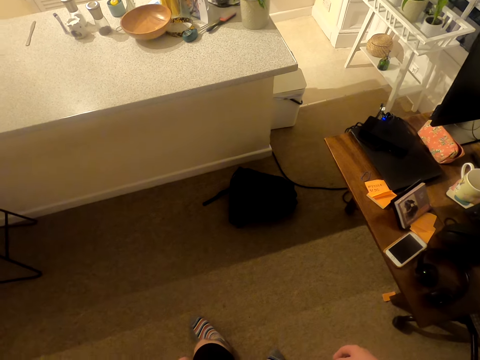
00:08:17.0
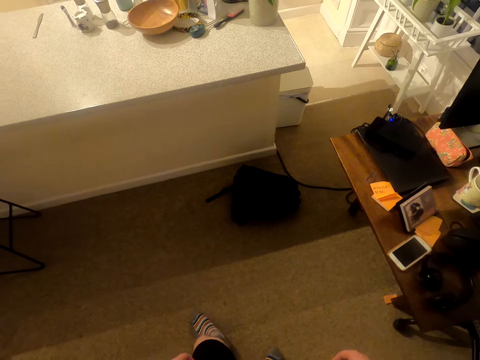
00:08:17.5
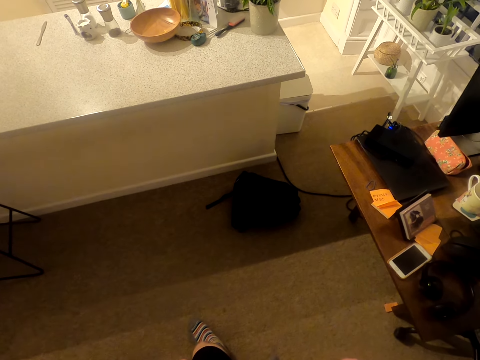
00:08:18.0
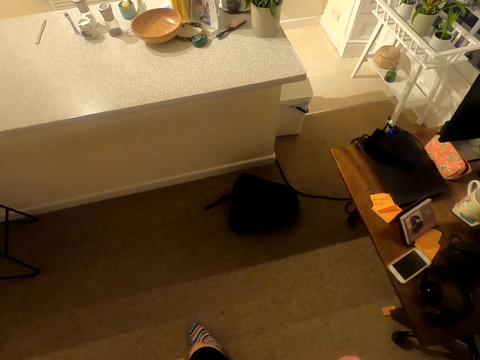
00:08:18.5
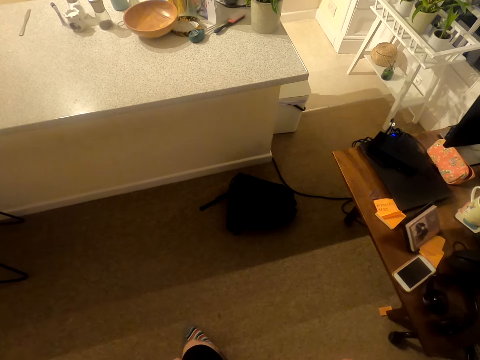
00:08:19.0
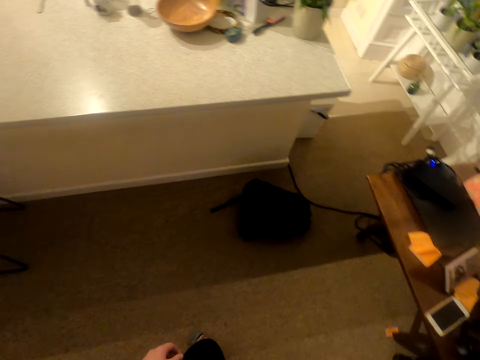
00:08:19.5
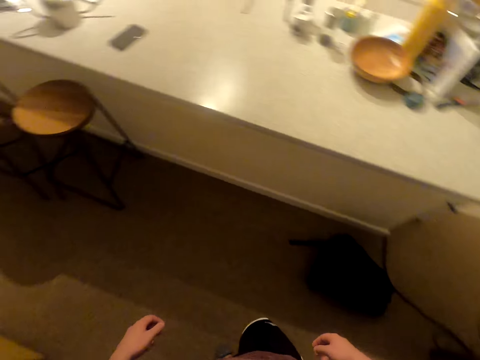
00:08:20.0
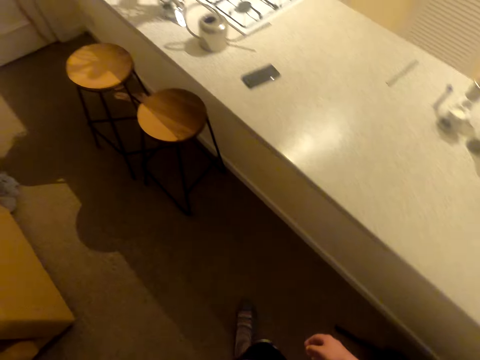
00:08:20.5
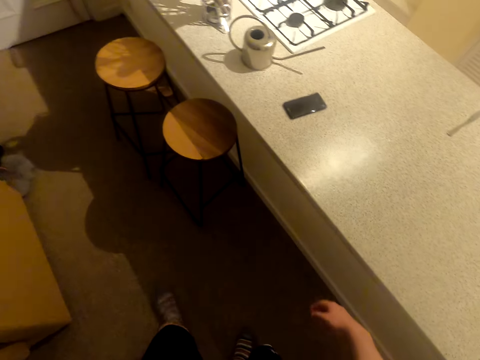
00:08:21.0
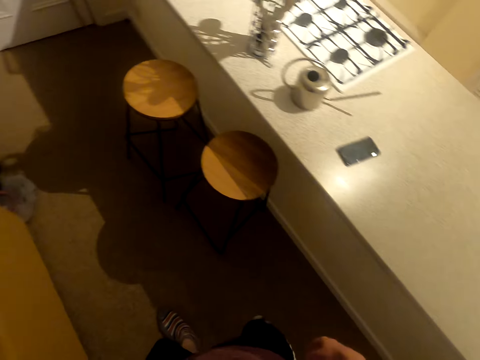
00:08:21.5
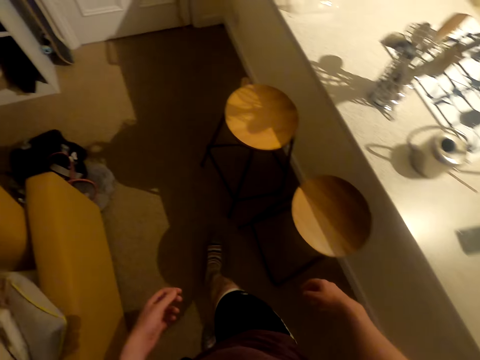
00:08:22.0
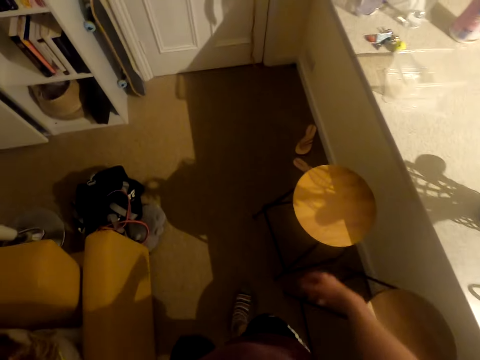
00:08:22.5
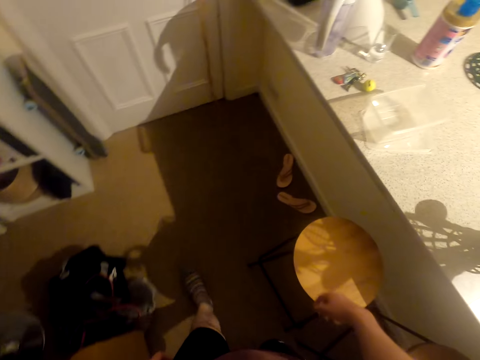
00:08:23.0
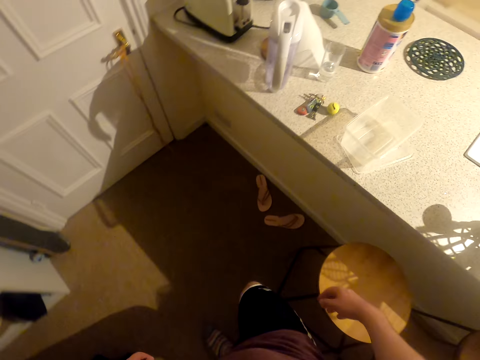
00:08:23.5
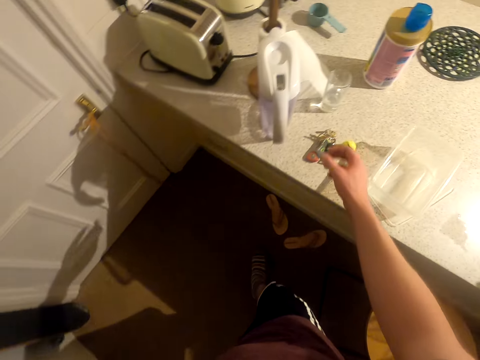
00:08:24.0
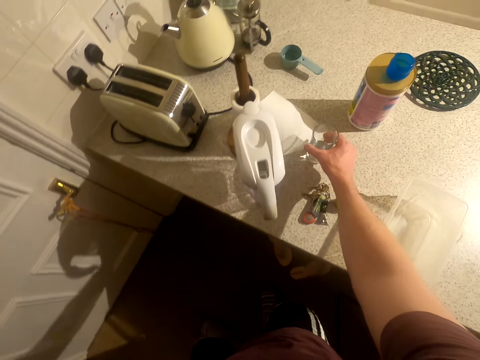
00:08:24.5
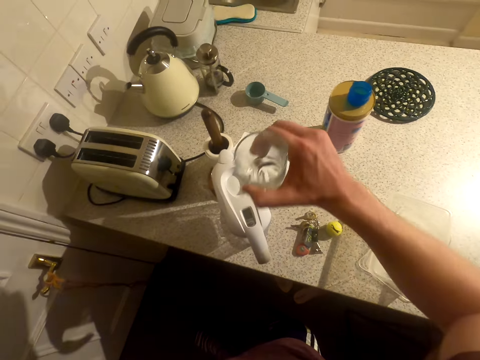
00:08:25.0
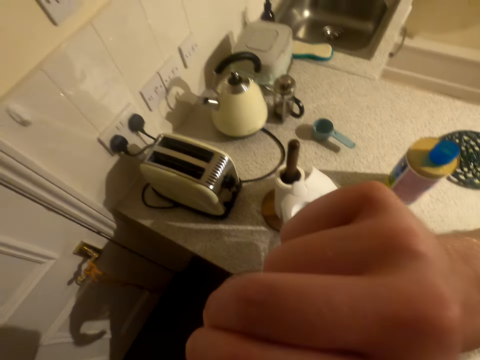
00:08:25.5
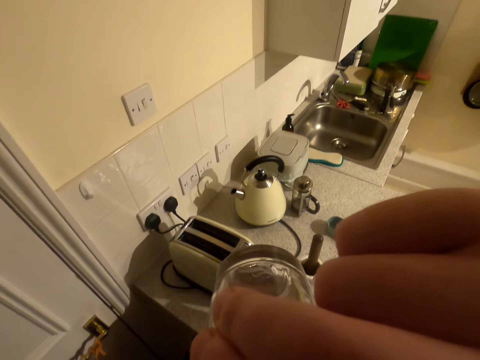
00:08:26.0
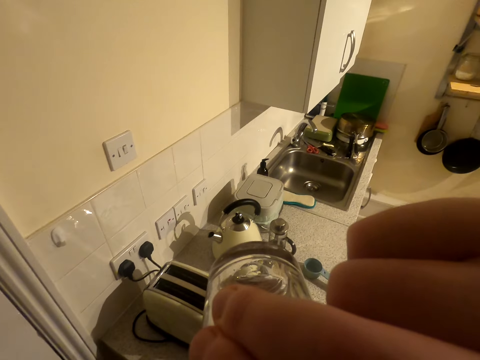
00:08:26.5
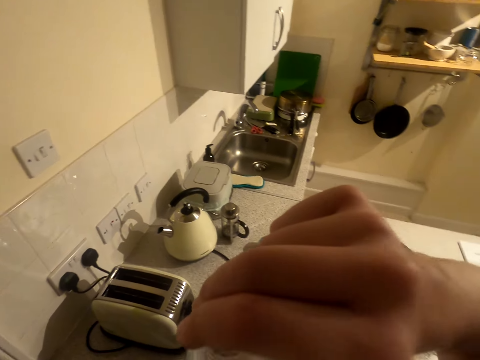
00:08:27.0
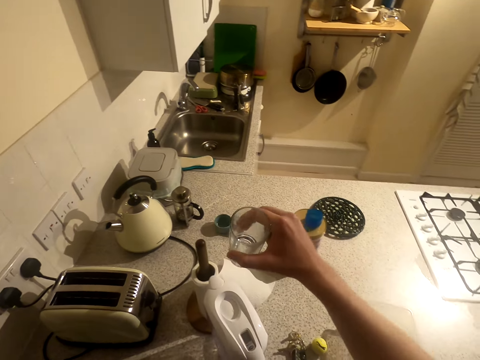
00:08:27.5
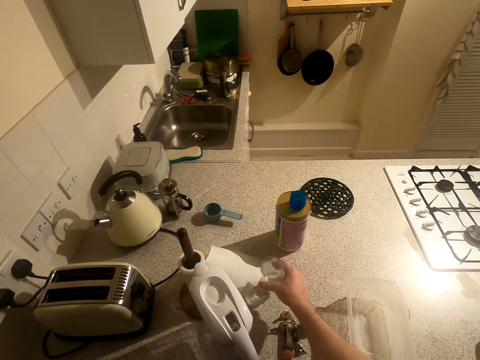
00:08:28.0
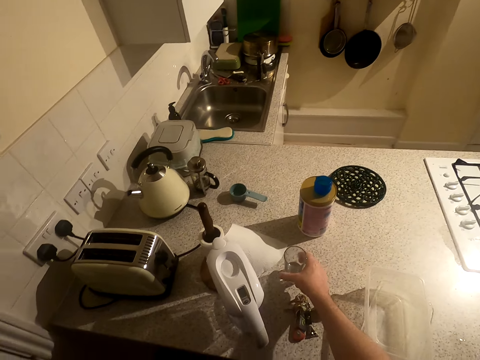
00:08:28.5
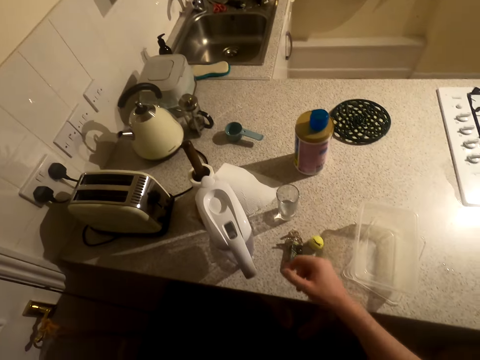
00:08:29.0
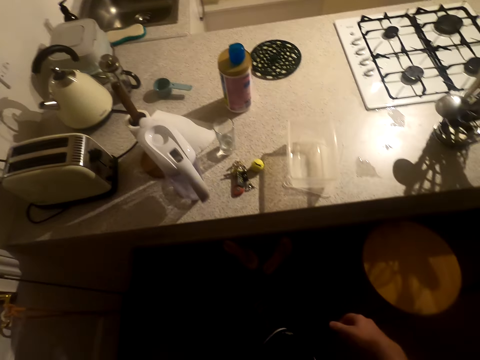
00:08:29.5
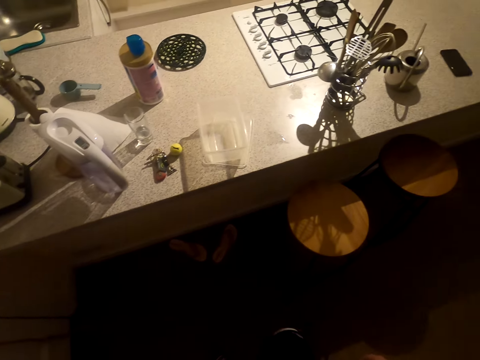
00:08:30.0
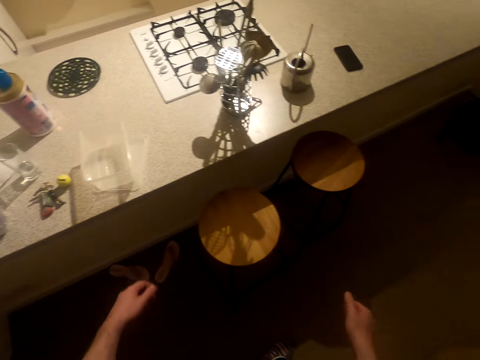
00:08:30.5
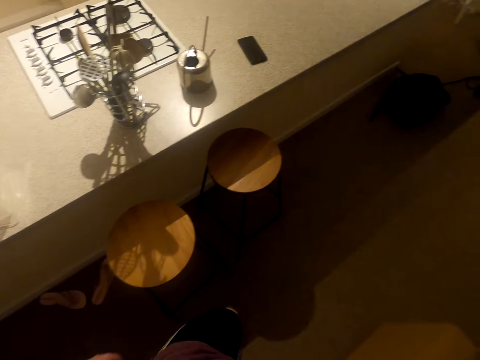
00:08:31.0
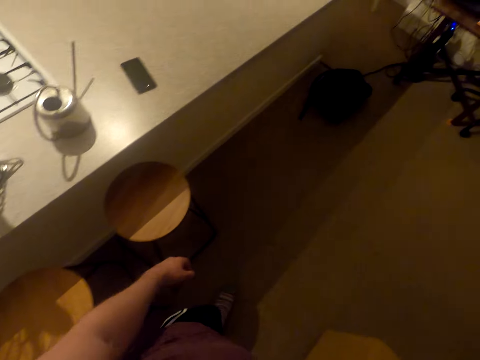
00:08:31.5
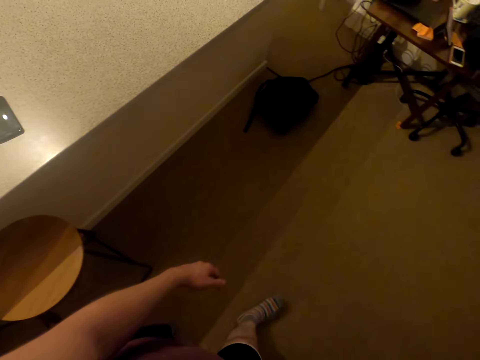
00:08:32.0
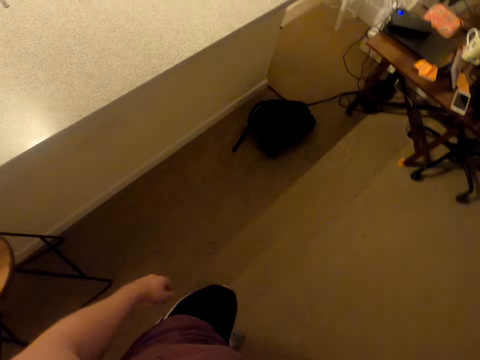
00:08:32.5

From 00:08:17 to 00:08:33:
The camera wearer walks around. They pick a glass of water. They drink water from the glass. They put the glass down. They drop the glass. They walk around.

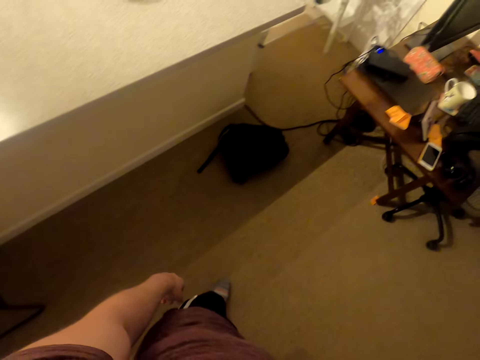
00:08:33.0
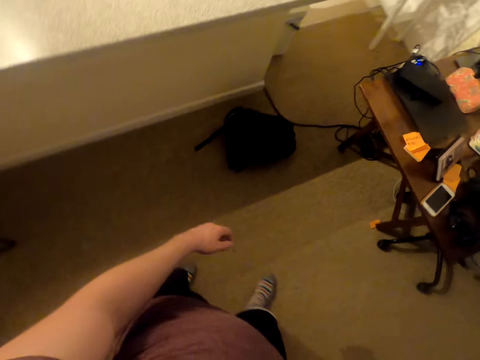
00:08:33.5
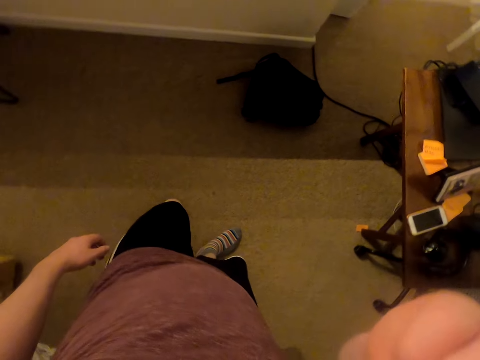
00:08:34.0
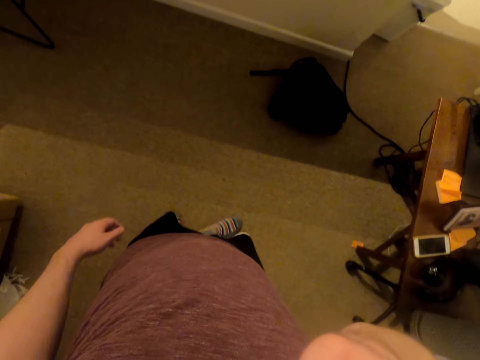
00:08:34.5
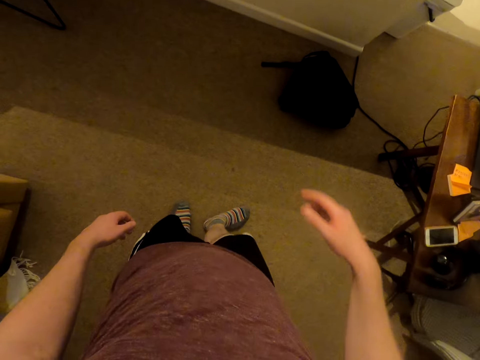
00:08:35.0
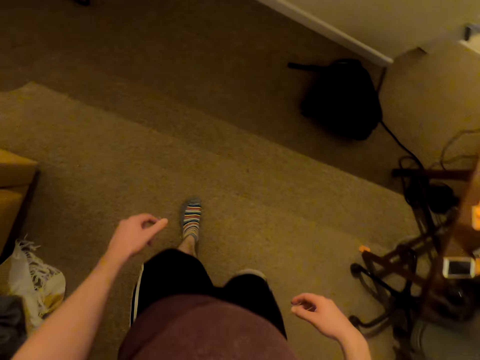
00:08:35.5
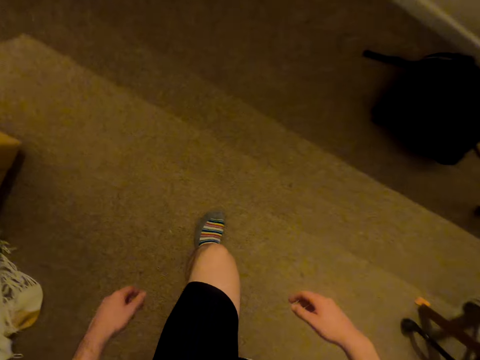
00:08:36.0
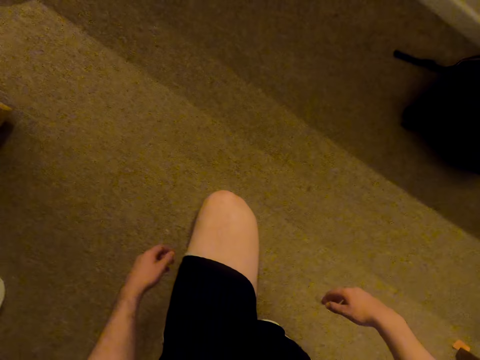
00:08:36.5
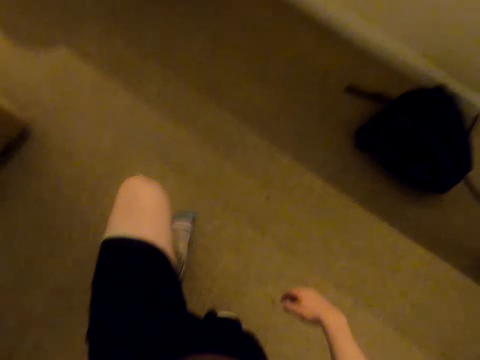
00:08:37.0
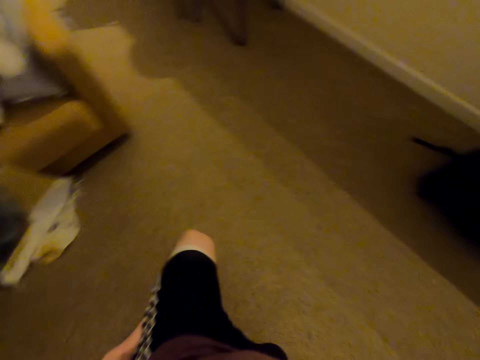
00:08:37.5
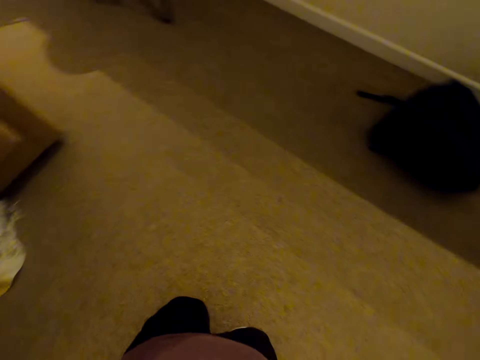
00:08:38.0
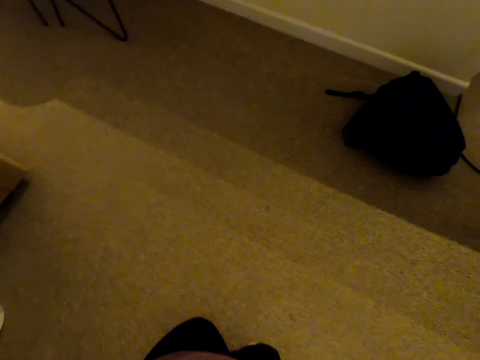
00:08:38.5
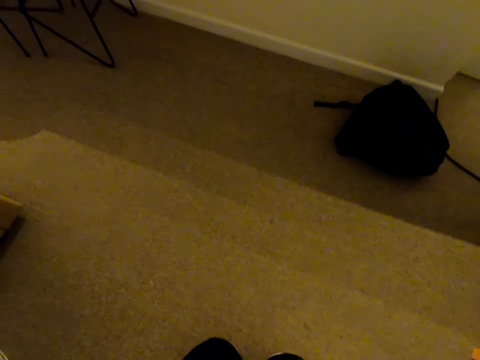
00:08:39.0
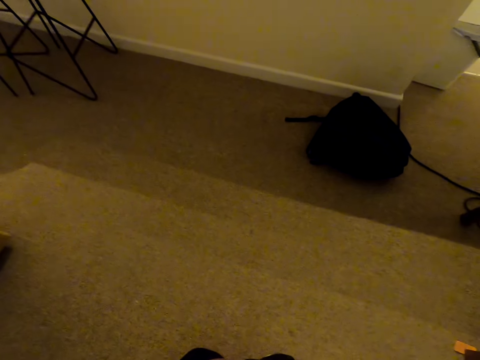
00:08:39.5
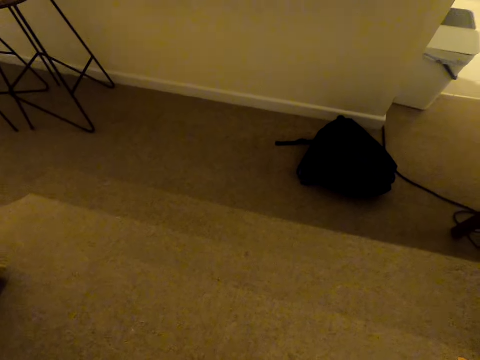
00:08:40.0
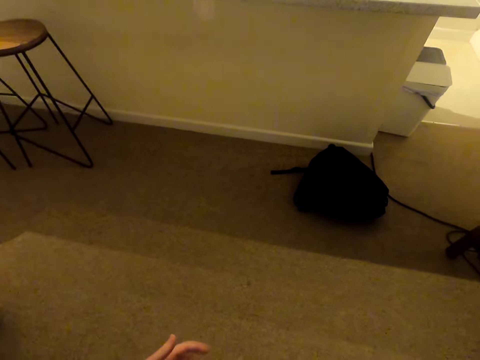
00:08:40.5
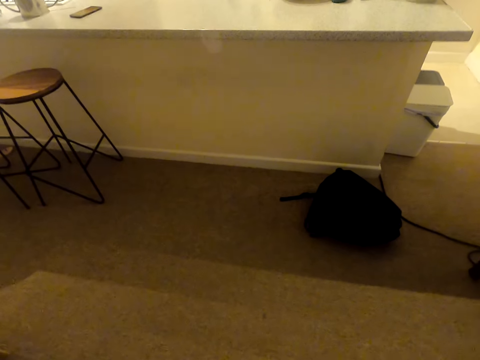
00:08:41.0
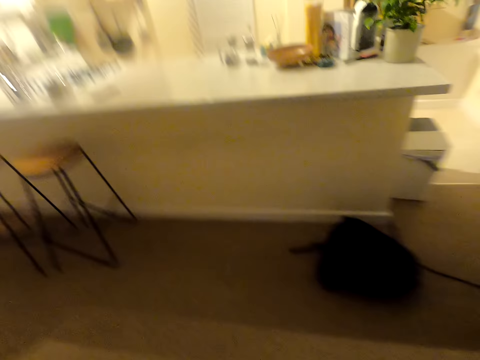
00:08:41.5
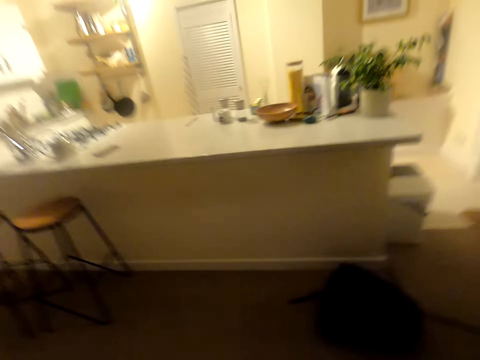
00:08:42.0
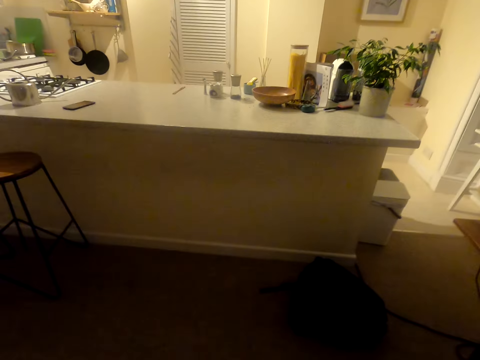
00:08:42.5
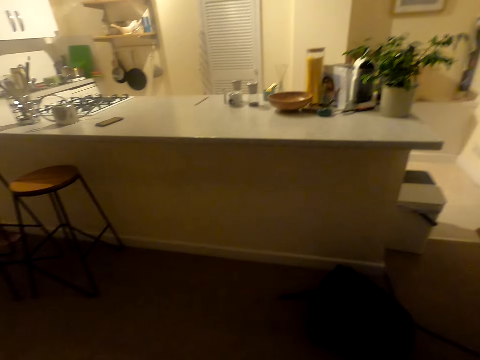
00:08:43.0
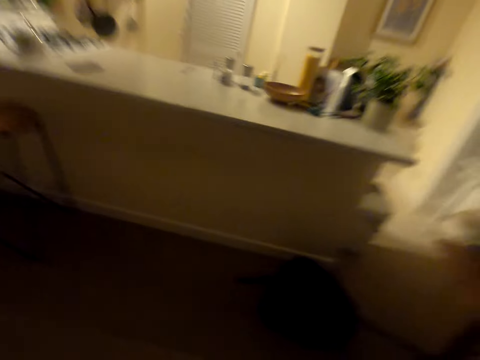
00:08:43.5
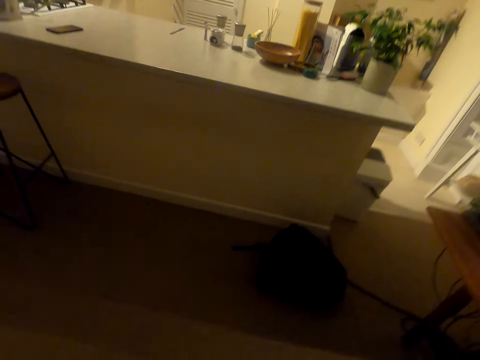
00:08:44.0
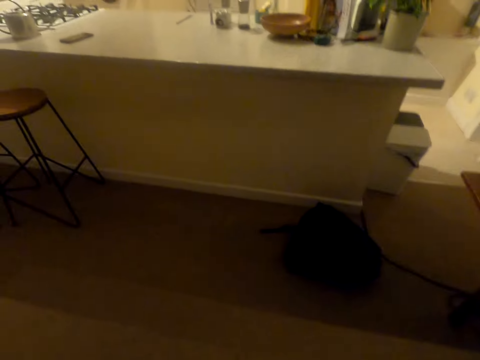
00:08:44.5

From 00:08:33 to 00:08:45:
The camera wearer kneels on the floor. They look around.
